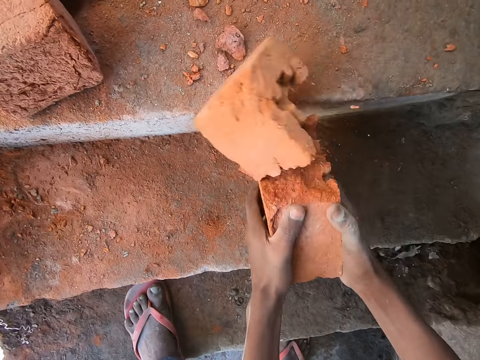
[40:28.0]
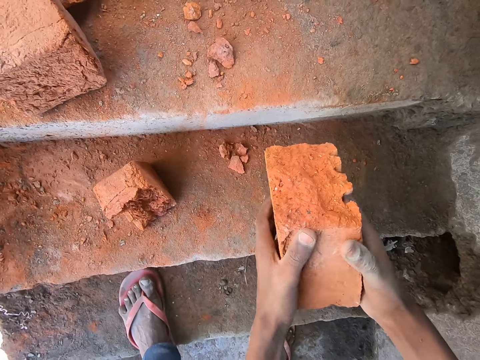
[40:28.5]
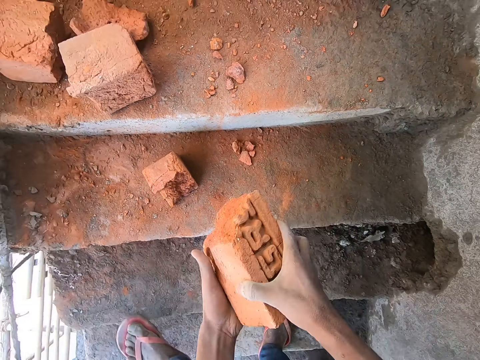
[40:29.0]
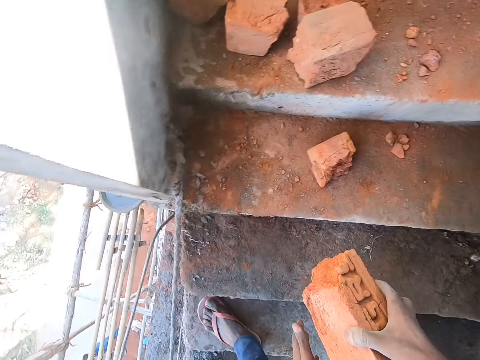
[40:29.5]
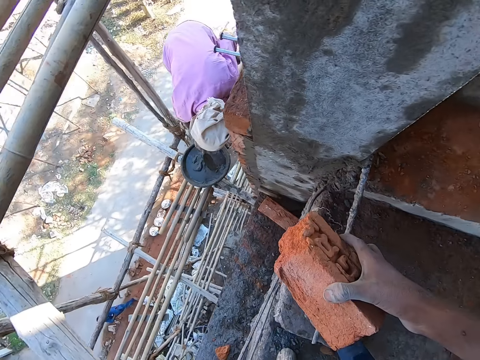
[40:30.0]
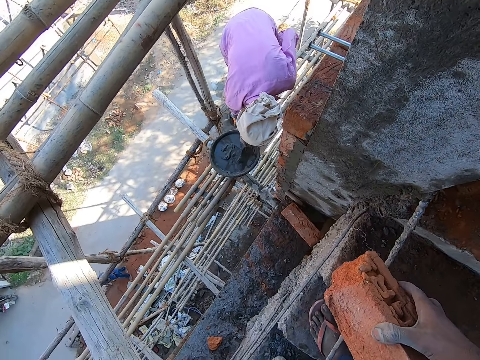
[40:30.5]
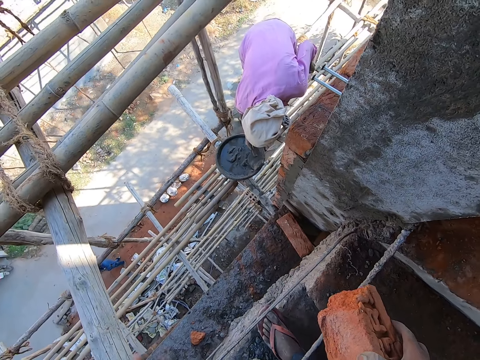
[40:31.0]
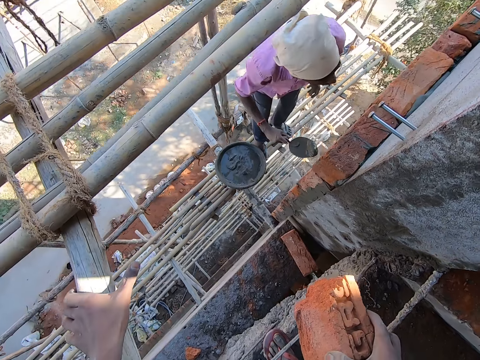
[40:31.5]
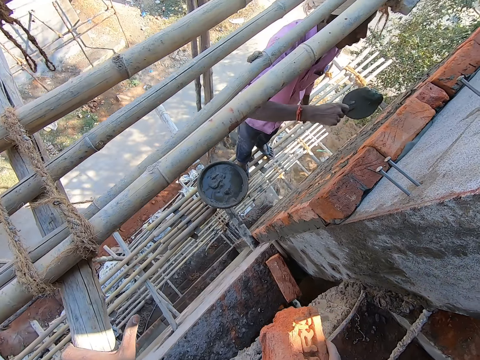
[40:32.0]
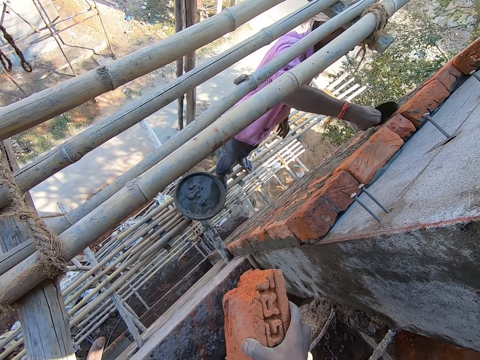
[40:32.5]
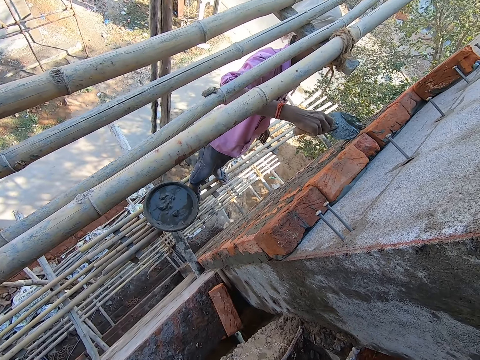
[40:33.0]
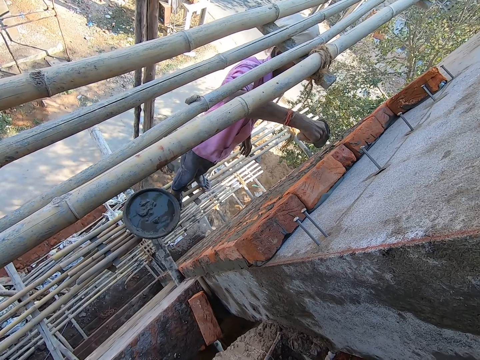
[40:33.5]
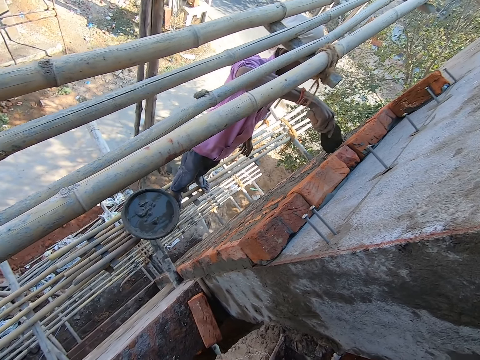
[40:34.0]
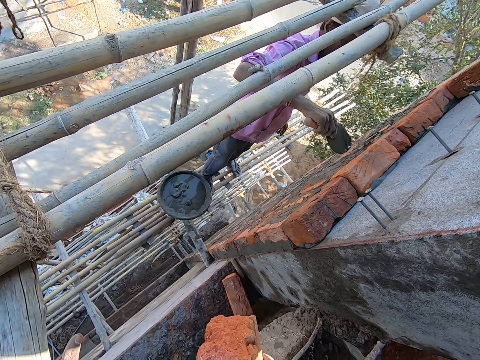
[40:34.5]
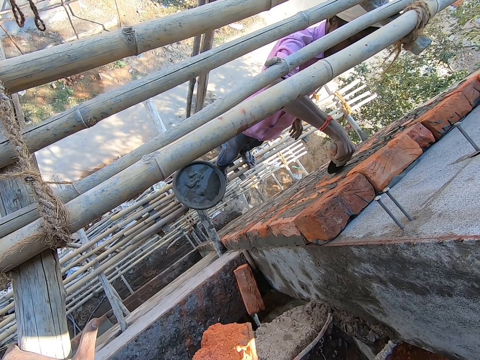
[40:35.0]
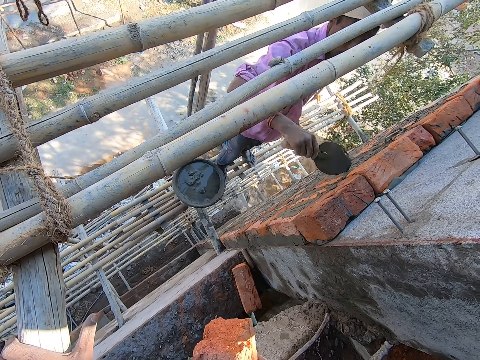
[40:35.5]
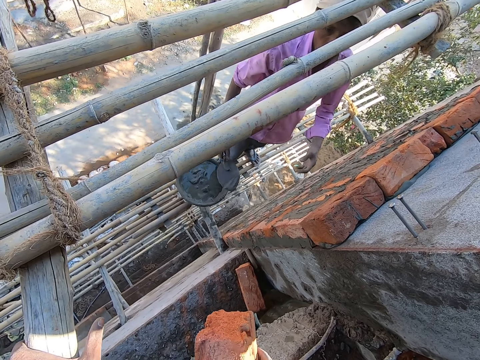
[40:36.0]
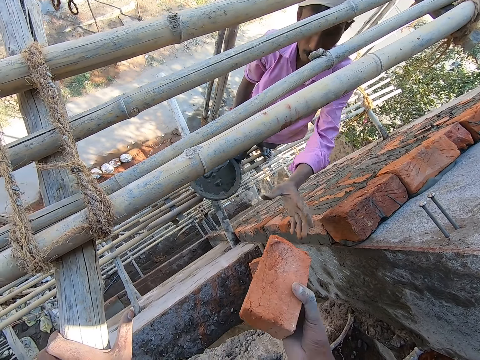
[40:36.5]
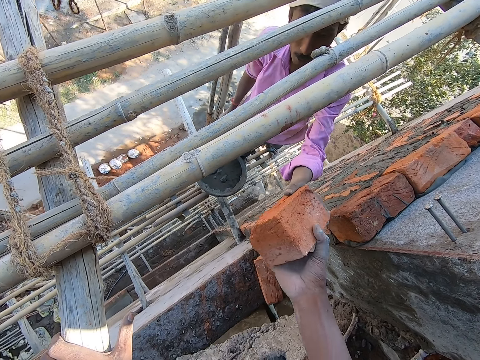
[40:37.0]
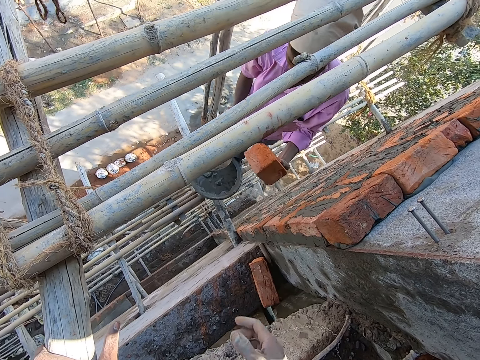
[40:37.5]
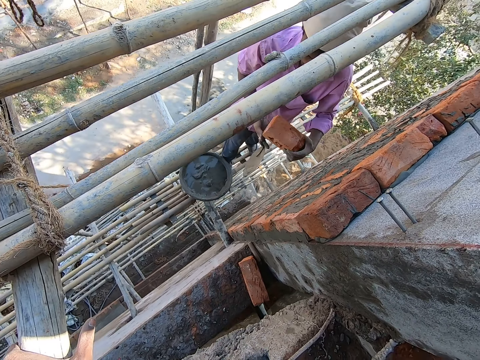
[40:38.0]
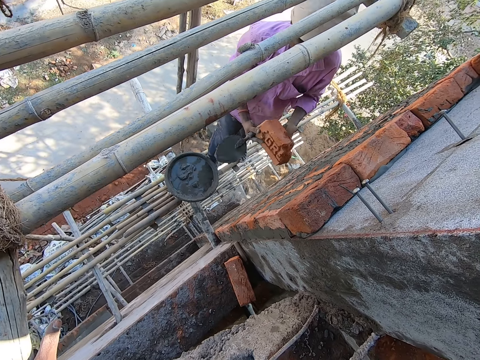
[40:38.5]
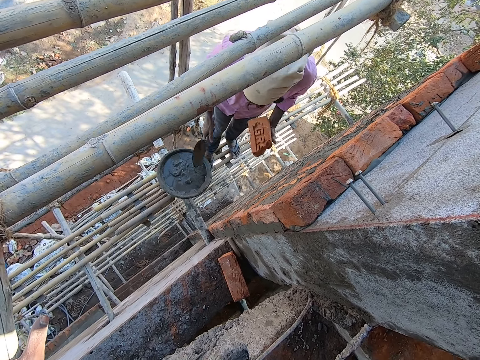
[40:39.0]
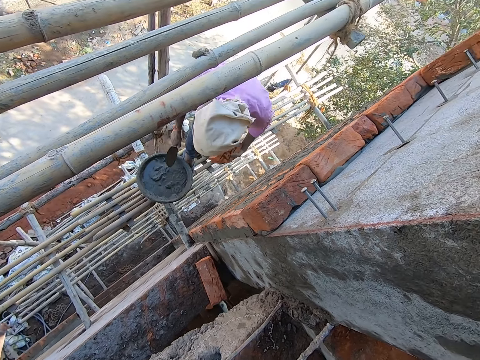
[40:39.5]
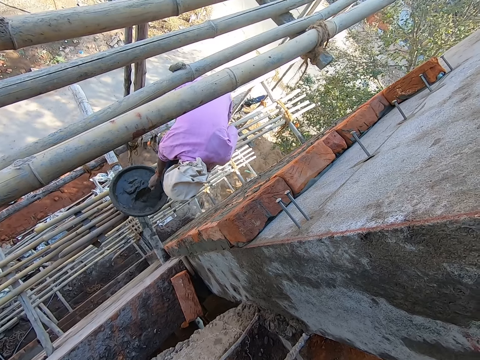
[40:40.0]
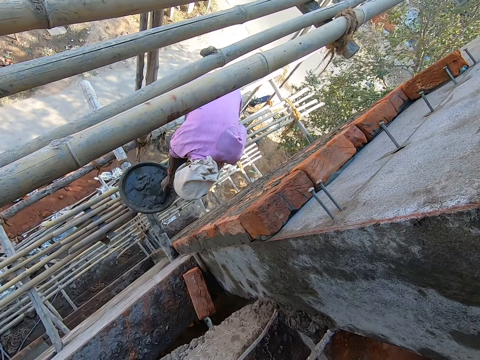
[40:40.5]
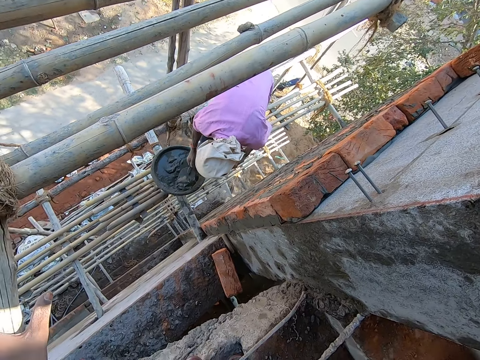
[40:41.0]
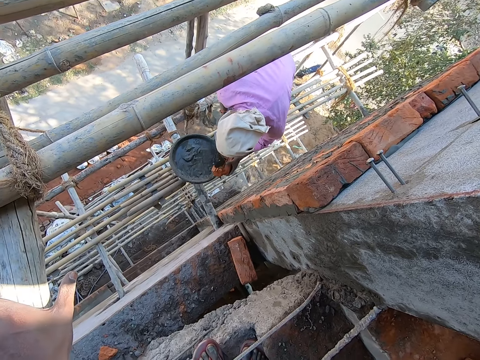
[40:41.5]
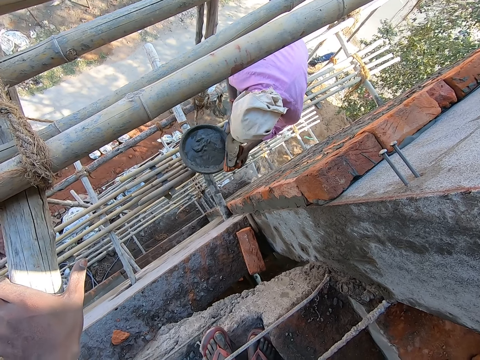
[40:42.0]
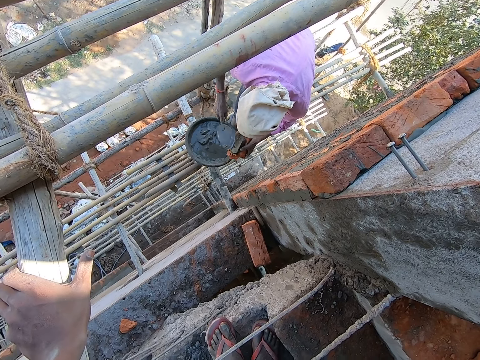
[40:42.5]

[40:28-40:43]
The camera wearer breaks a stone. He converses with the man. The man scoops cement mortar from the head pan of cement mortar on the scaffold board with the brick trowel in his right hand. The camera wearer holds the bamboo with his left hand. Another man splashes cement mortar on the wall with the brick trowel in his right hand. The first man plasters the bricks on the wall with the brick trowel in his right hand. The camera wearer passes the brick in his right hand to the first man. The first man picks a stone from another man. The first man holds the brick with both hands. He holds it again. He scoops cement mortar from the head pan of cement mortar on the scaffold board with the brick trowel in his right hand. He pours the cement mortar on the brick trowel in his right hand on the brick in his left hand.

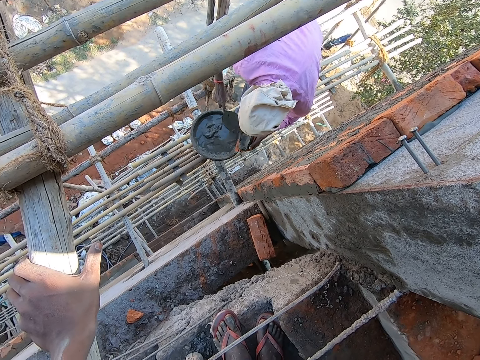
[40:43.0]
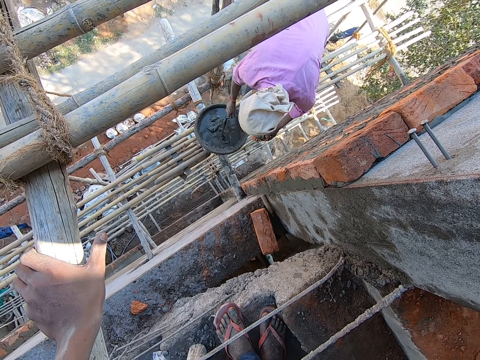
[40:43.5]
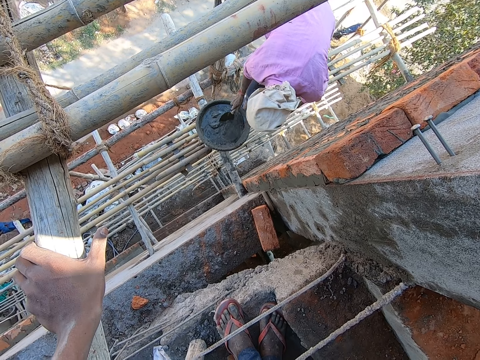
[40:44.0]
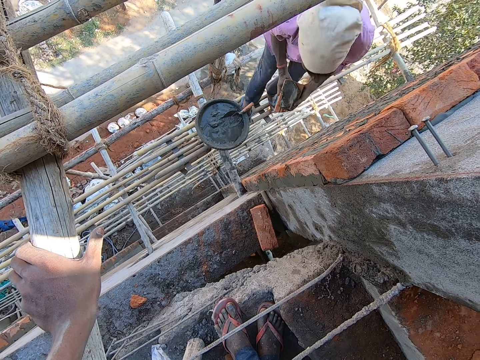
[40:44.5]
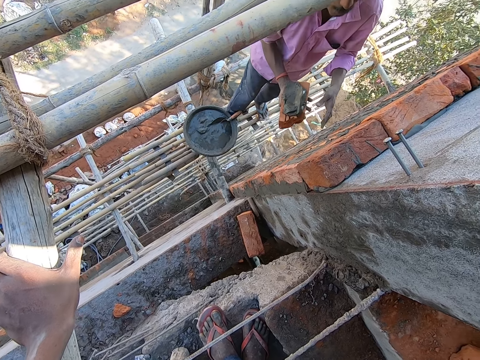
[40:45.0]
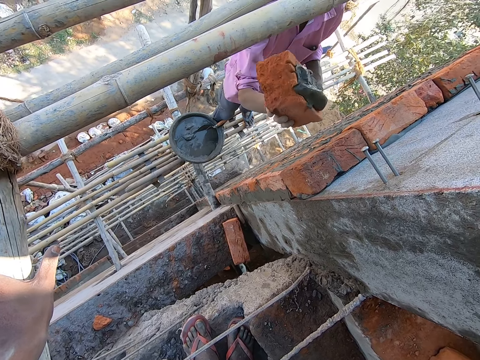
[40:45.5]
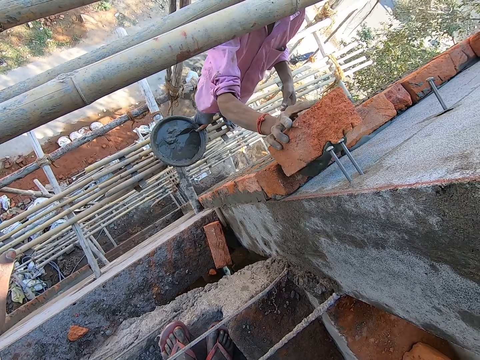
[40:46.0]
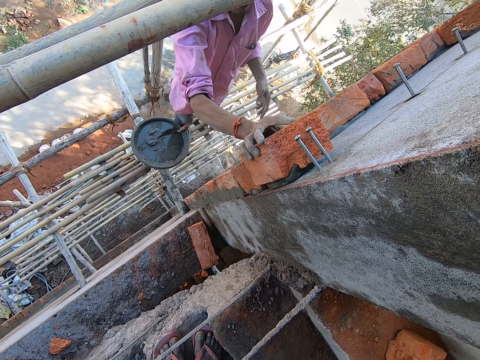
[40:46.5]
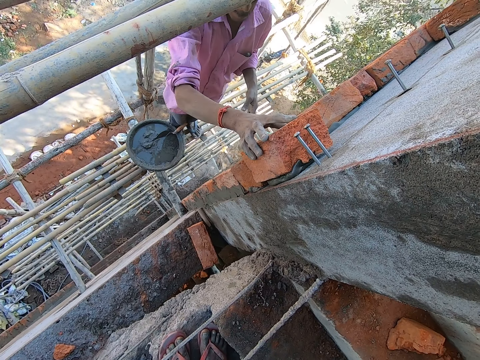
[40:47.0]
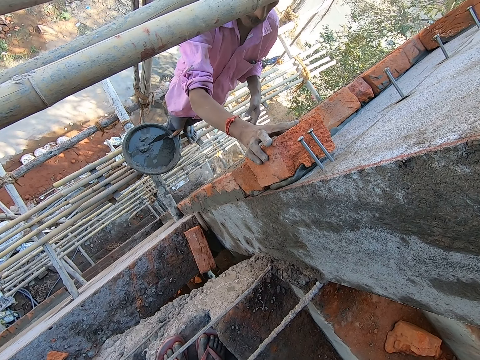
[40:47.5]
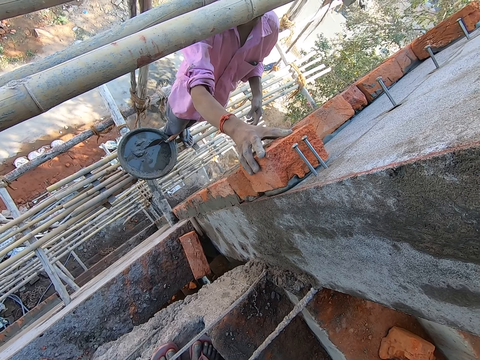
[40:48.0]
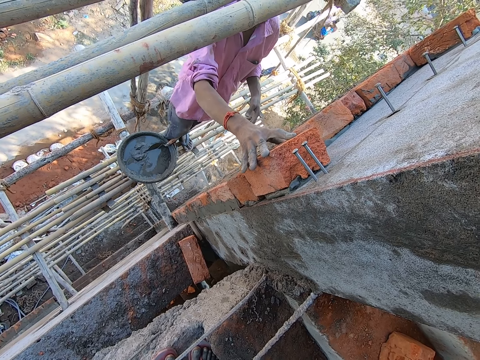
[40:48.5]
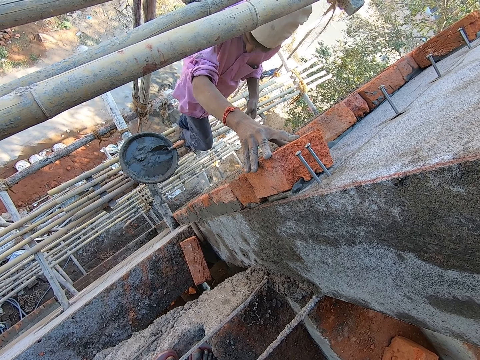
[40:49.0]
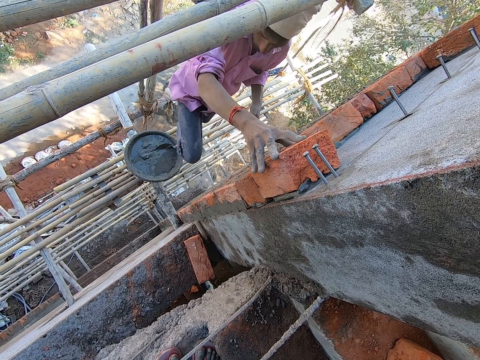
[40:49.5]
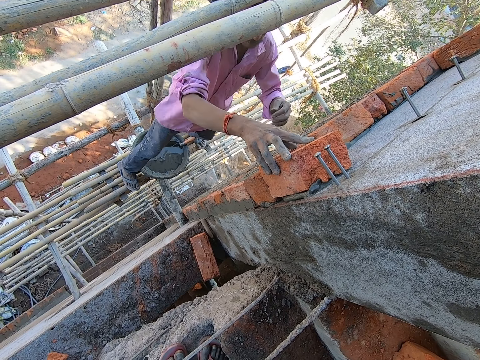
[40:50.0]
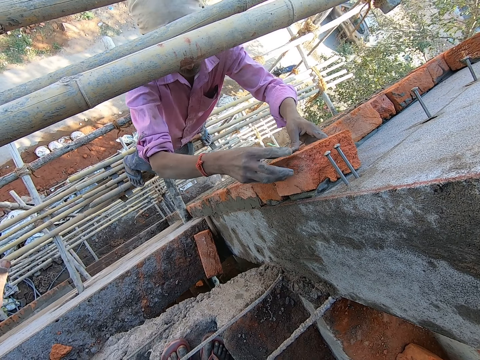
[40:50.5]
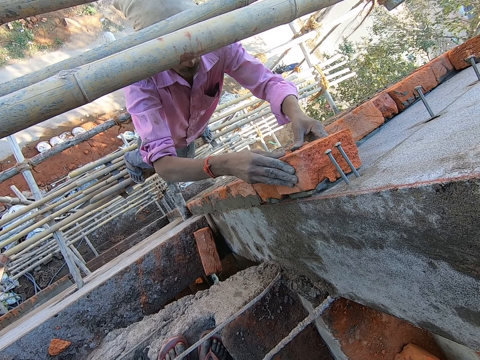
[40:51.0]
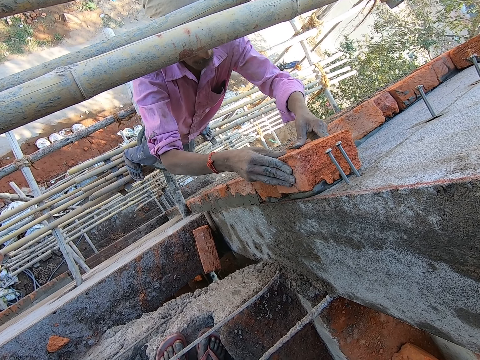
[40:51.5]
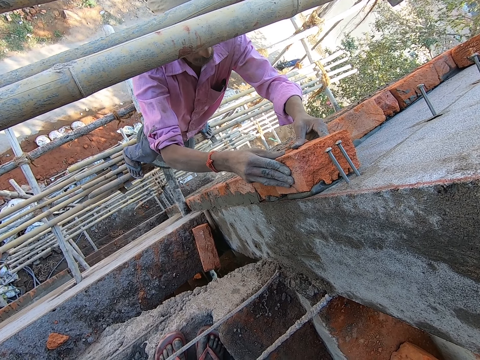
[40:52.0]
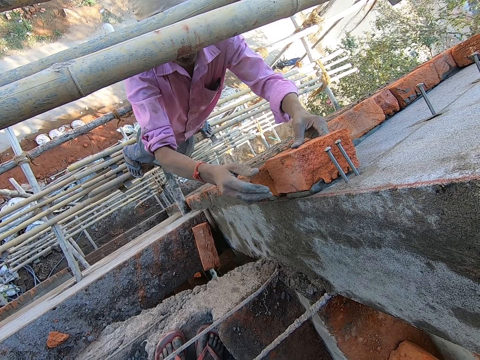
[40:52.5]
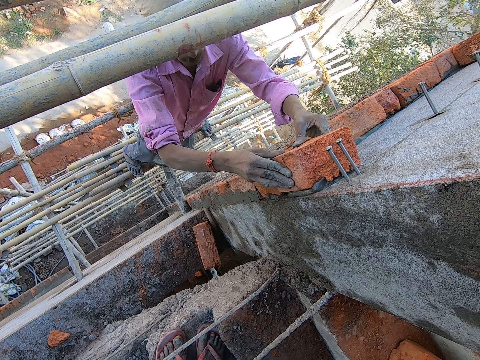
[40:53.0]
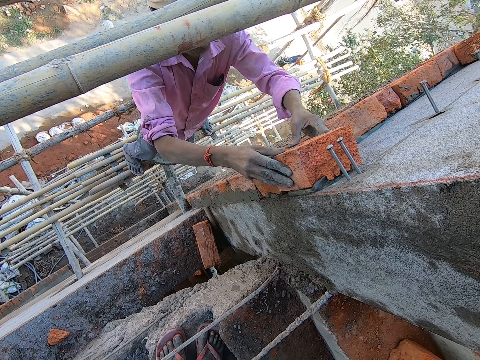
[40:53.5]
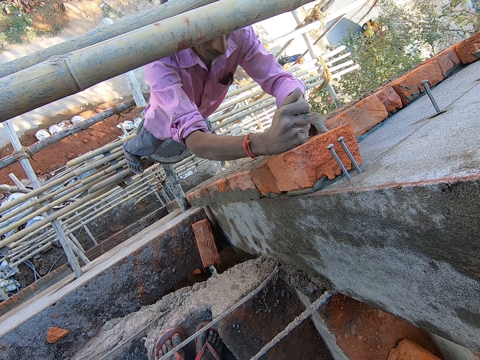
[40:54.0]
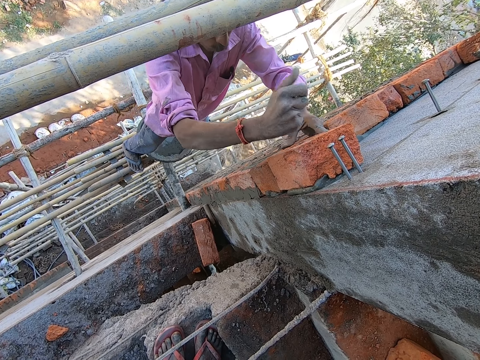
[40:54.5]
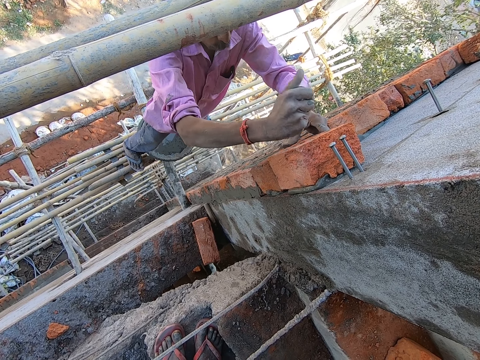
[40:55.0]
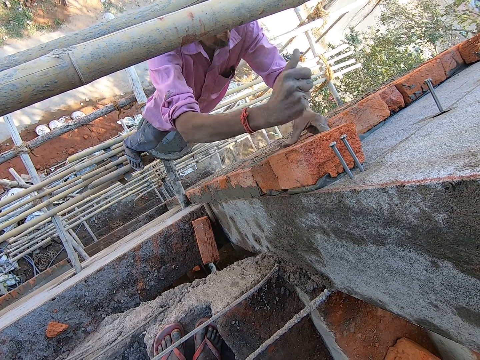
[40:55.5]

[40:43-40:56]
The man drops the brick trowel in his right hand into the head pan of cement on the scaffold board. He passes the brick in his left hand to his right hand. Another man attaches the red brick to the wall with his right hand. The camera wearer converses with the other man. The other man raises his right leg above the head pan and straightens the leg. He attaches the red brick to the wall with both hands and aligns the brick on the wall. He hits the red brick with his right hand.
